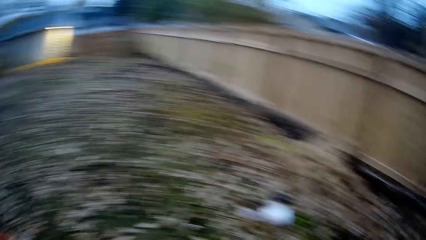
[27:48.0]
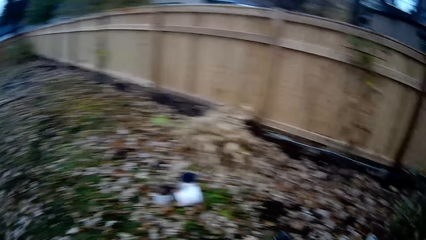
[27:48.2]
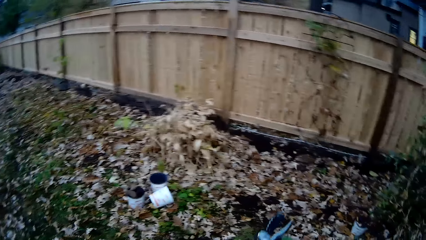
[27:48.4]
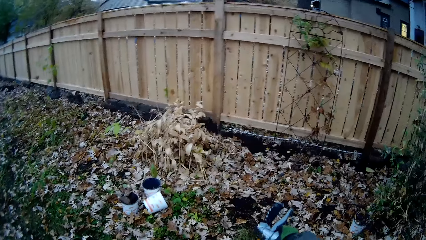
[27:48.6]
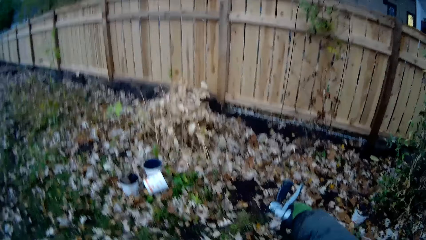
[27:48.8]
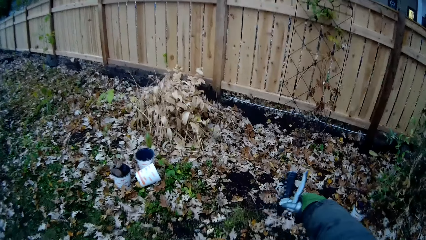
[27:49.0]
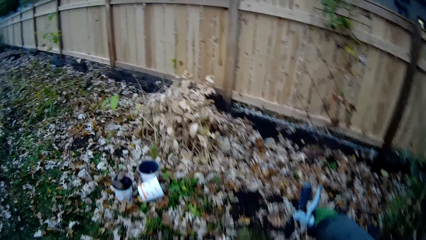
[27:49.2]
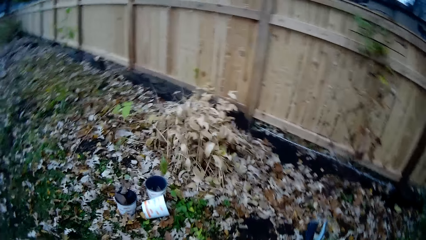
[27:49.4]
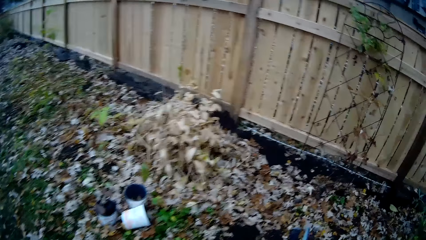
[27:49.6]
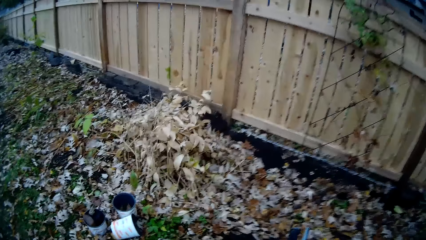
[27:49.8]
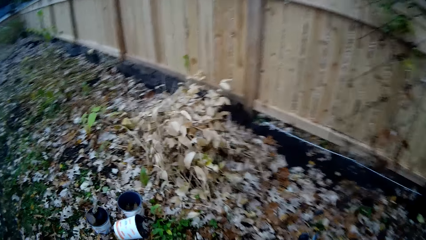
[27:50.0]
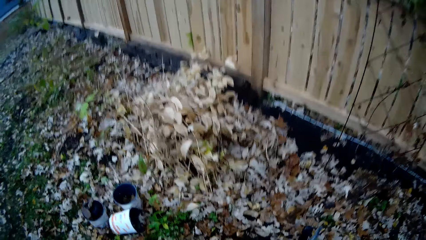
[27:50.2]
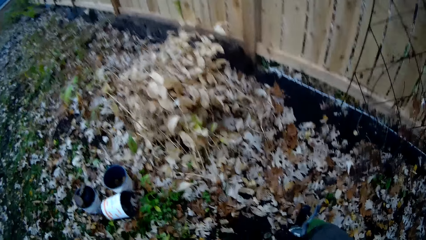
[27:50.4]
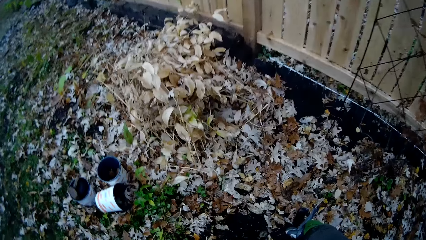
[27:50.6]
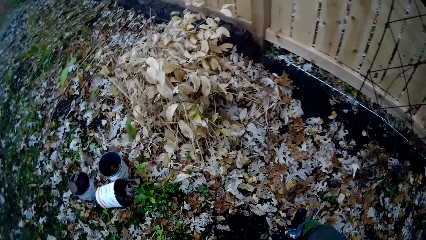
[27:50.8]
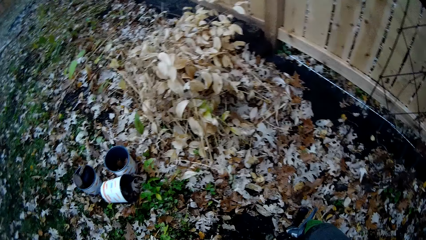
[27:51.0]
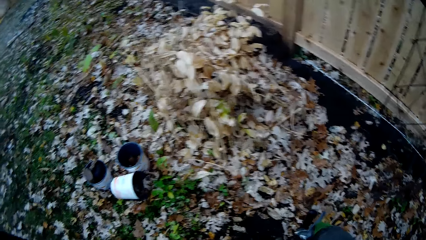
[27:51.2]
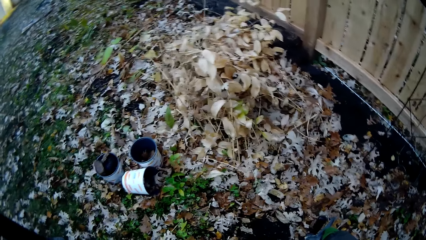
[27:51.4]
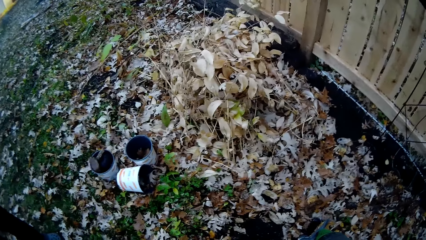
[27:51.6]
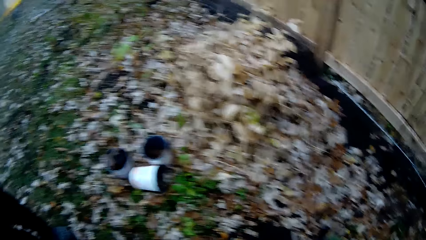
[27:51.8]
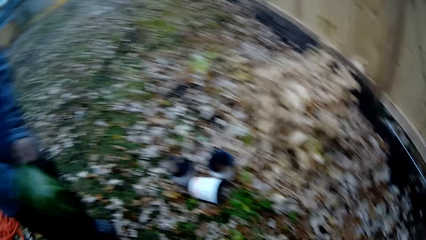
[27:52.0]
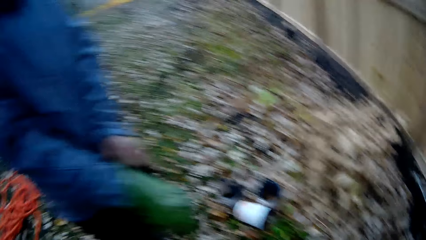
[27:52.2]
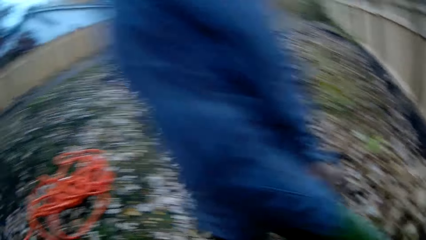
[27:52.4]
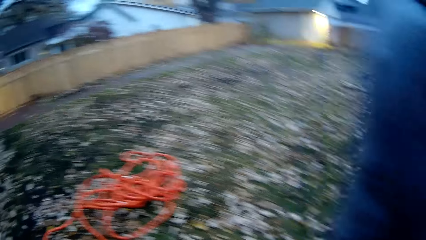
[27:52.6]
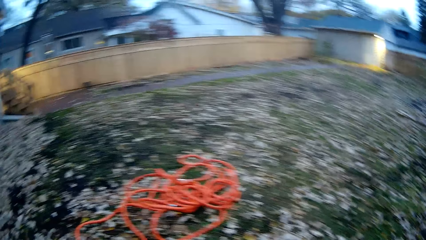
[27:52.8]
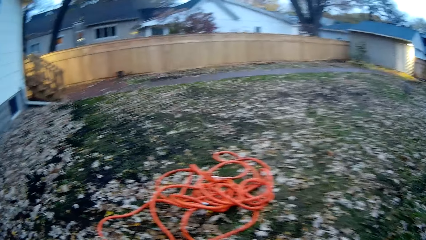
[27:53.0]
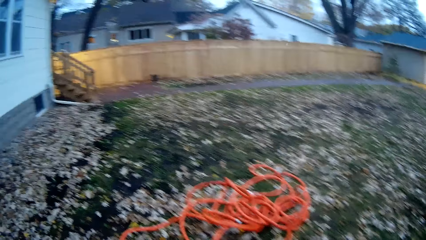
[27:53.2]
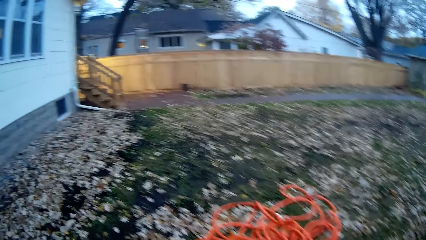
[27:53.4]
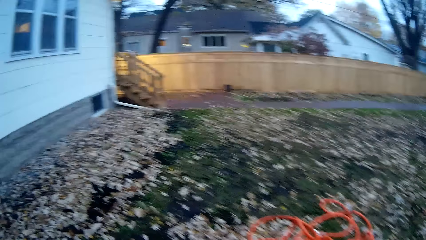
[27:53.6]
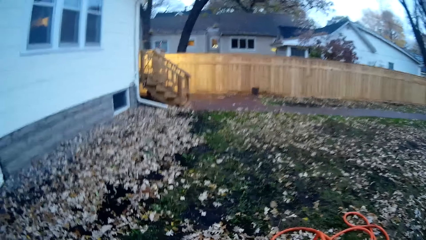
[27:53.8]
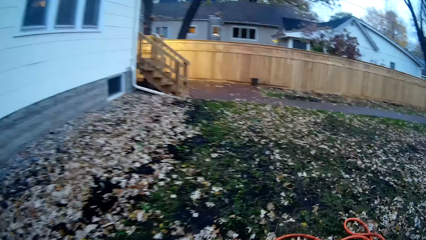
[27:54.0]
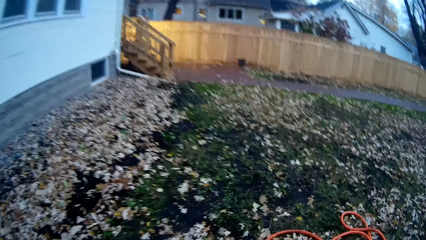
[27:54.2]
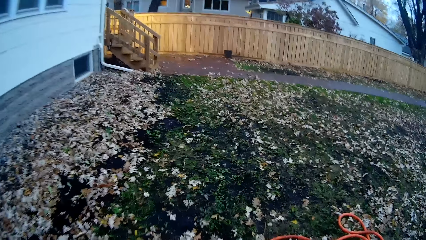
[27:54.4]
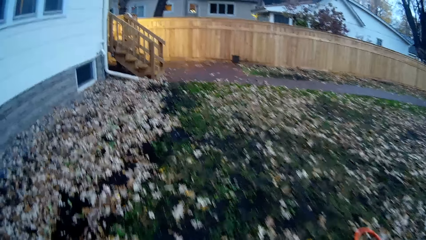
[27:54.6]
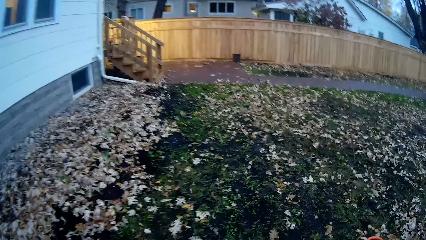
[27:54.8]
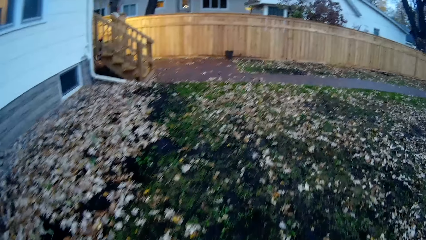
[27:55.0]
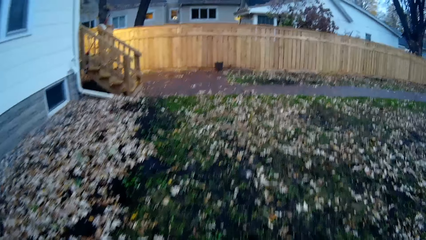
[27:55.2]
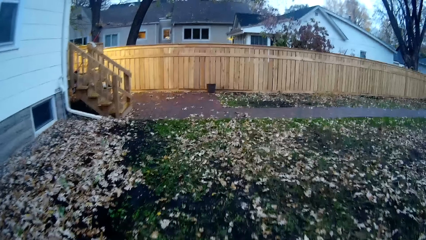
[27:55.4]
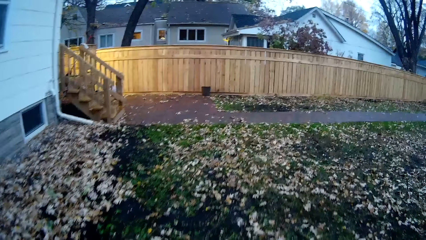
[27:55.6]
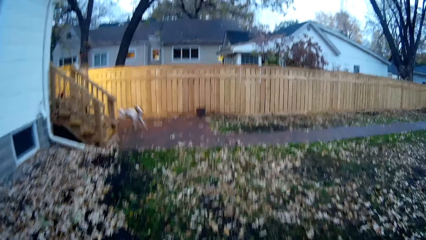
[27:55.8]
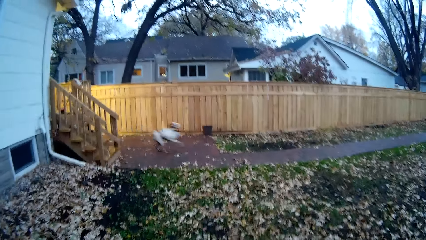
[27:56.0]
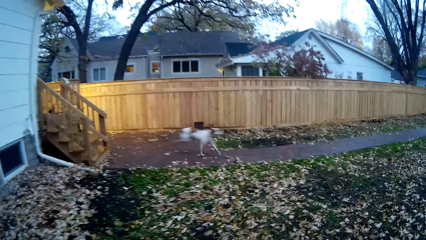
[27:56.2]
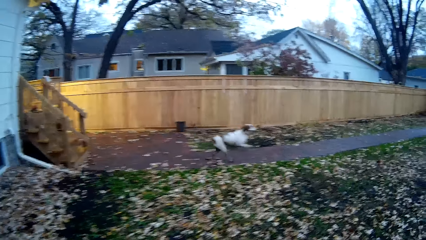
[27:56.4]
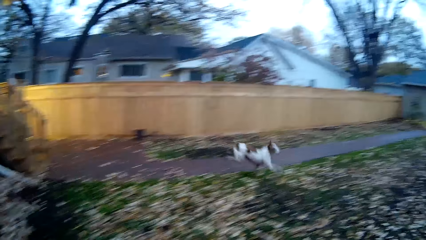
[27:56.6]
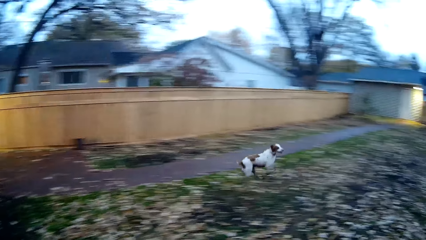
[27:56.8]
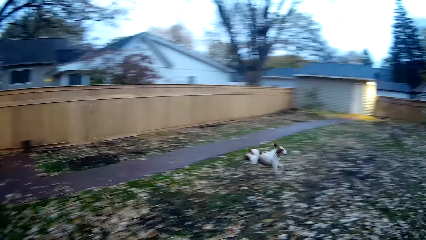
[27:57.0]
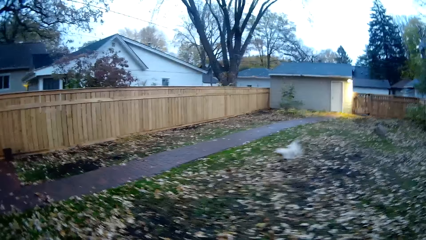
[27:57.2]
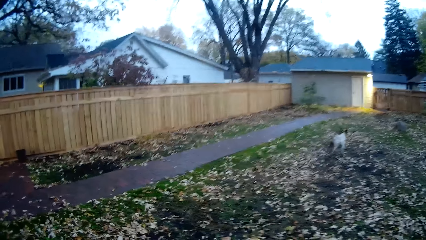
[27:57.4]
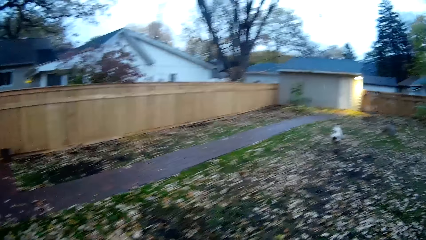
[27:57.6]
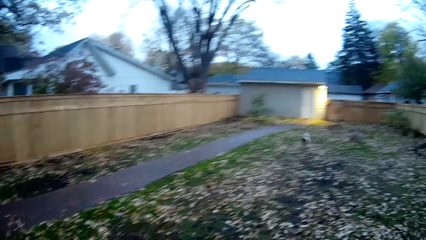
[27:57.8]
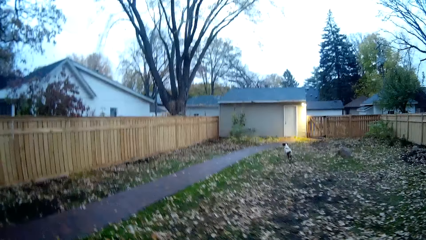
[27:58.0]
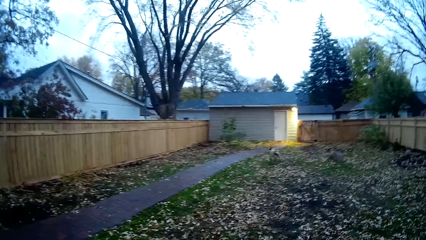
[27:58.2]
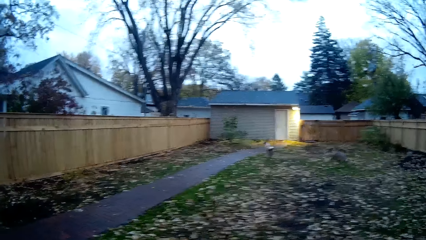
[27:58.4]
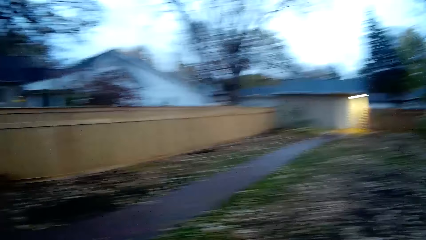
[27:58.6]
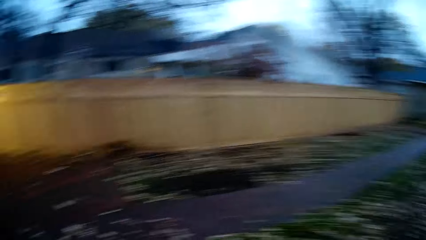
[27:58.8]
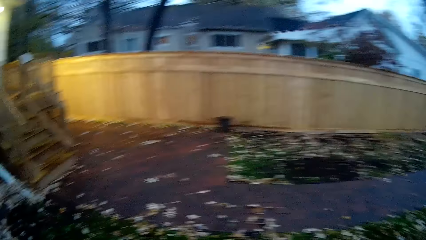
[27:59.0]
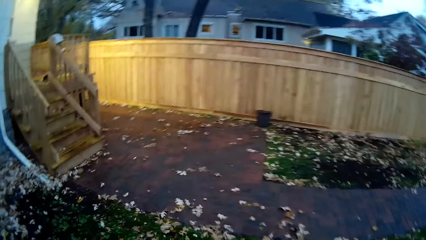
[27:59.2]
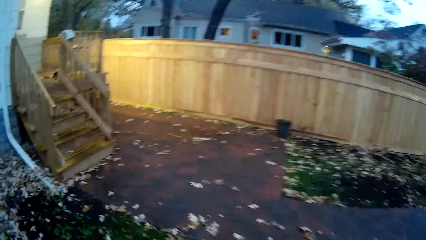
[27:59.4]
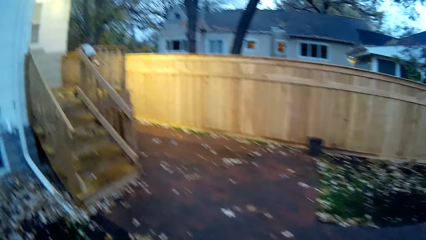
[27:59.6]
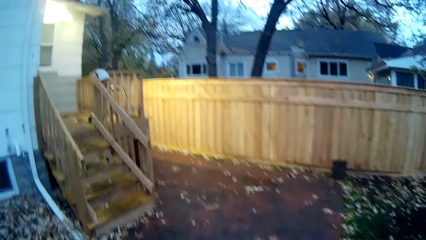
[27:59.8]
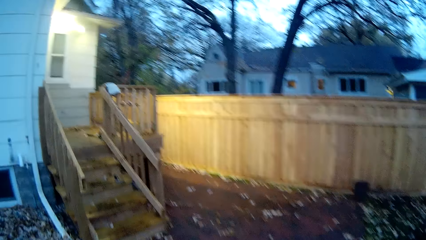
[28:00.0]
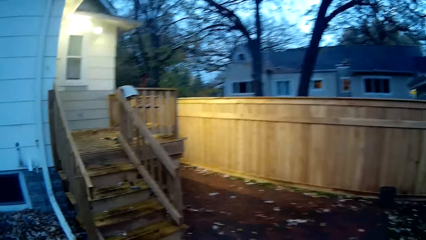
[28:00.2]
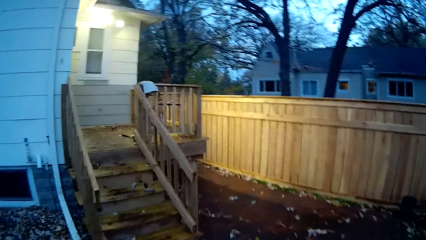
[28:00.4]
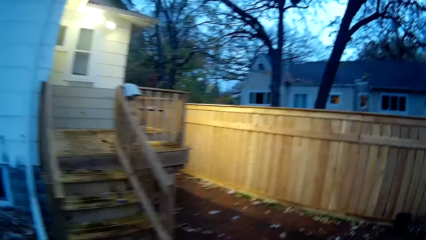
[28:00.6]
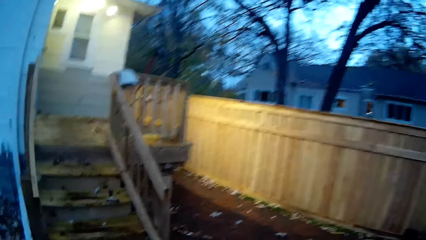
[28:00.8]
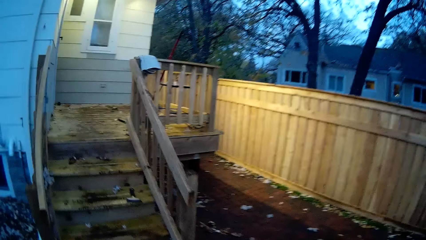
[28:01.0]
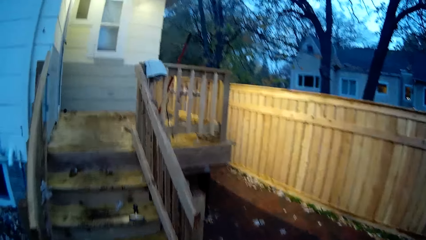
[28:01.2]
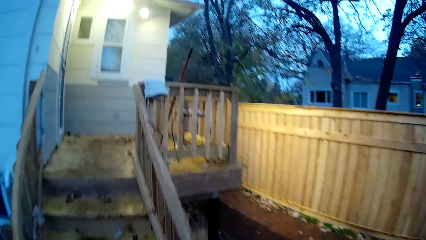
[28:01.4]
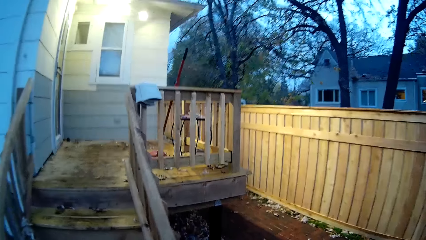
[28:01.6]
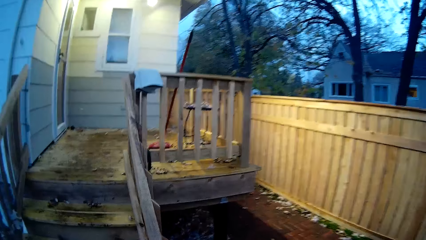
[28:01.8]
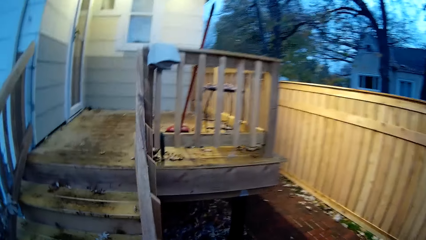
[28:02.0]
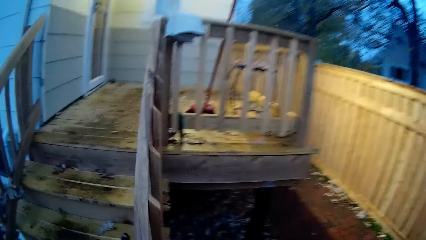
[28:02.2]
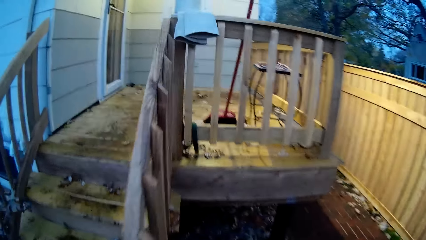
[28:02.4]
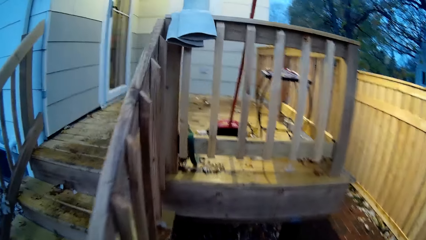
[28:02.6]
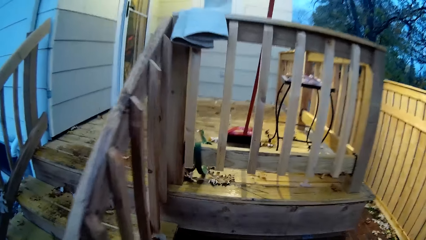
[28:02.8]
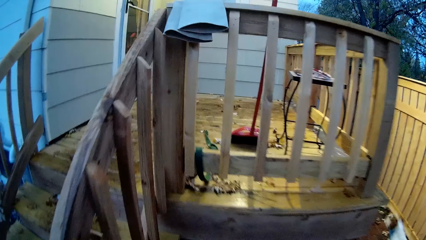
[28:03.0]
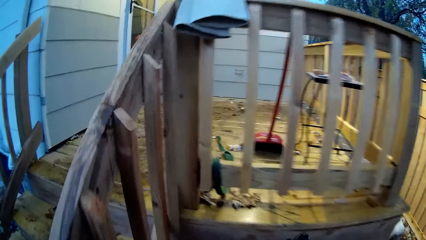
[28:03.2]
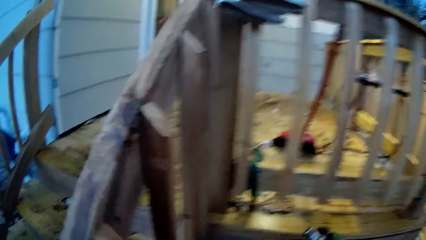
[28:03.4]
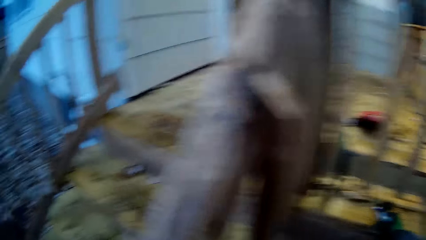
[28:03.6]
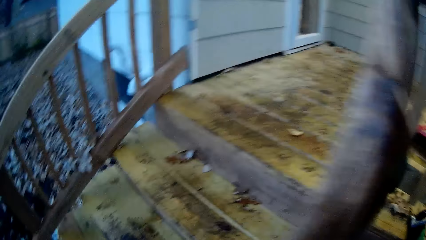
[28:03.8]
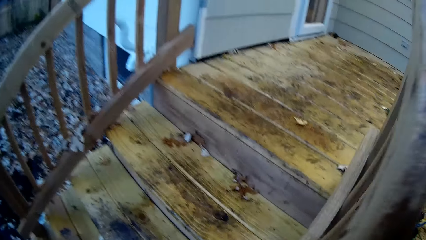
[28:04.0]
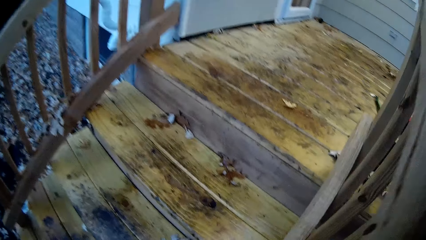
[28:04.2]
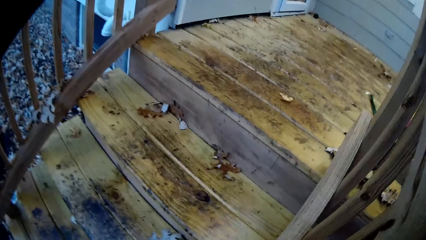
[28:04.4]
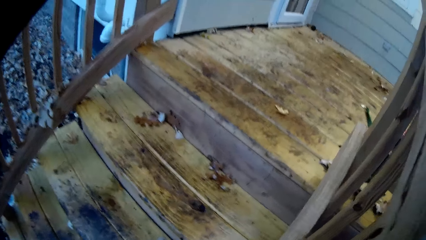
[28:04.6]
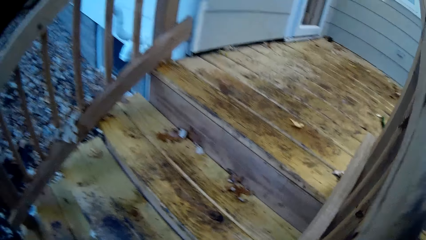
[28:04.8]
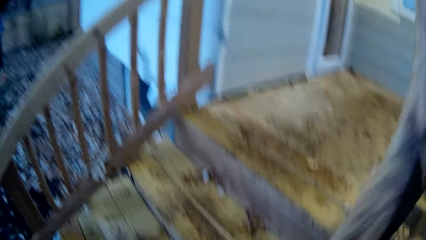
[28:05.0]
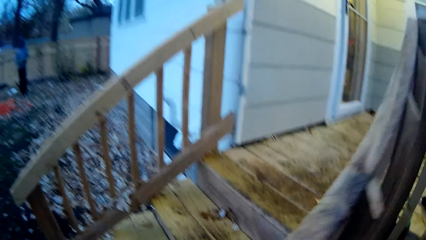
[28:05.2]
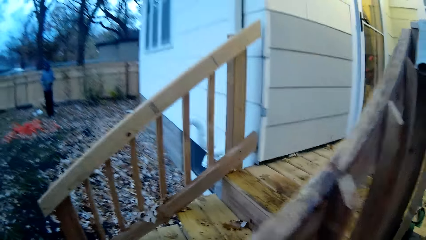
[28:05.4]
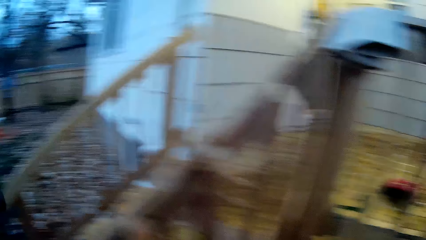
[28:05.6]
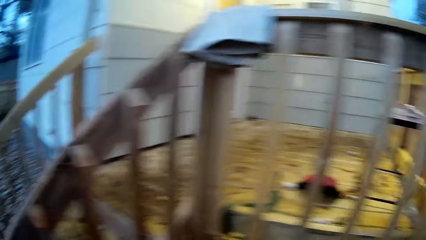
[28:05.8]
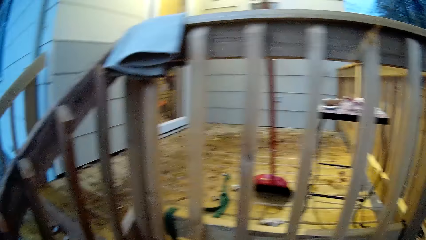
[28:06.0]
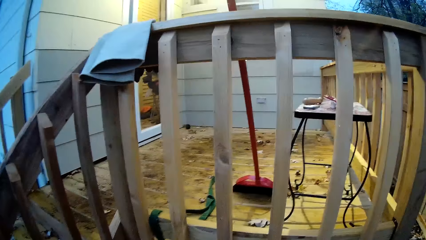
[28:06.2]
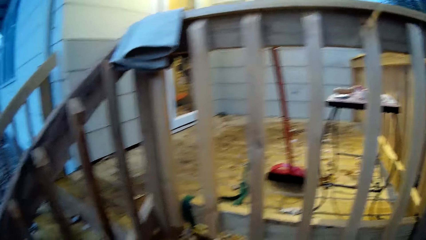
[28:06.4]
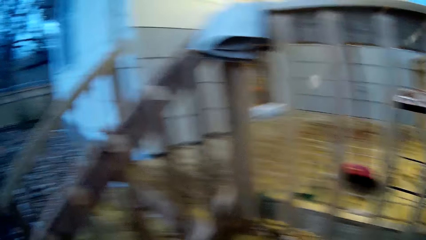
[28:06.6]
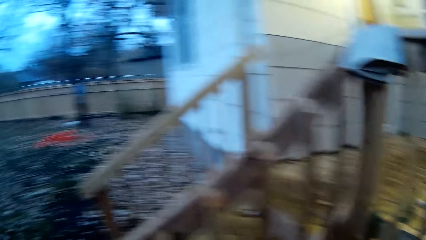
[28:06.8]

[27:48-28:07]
The camera wearer points on the ground. They walk to the stairs. They look around.
